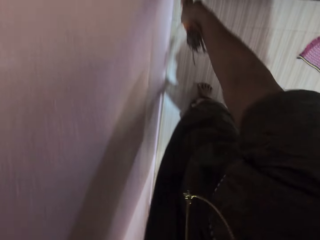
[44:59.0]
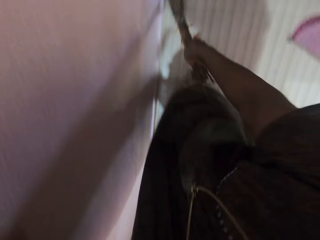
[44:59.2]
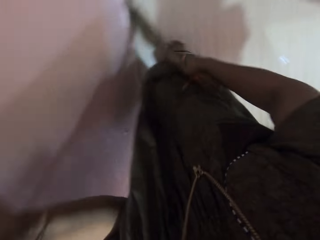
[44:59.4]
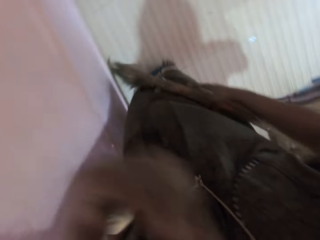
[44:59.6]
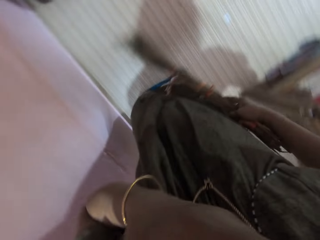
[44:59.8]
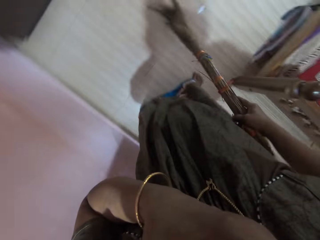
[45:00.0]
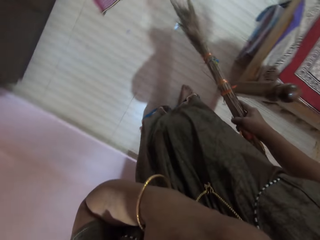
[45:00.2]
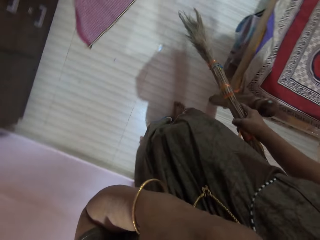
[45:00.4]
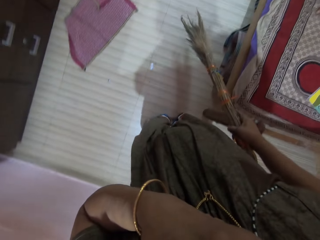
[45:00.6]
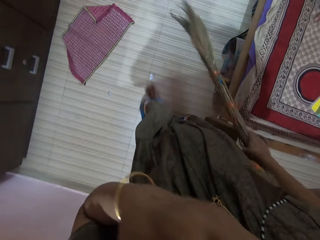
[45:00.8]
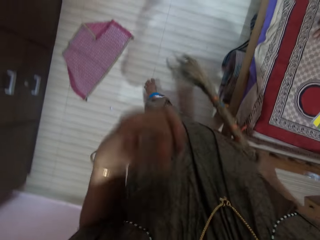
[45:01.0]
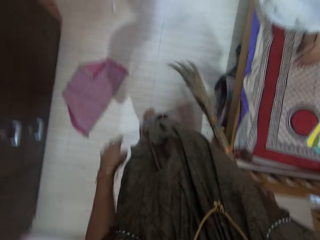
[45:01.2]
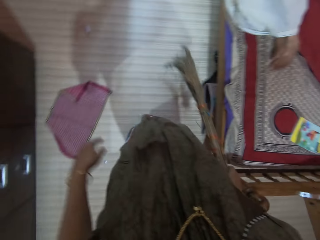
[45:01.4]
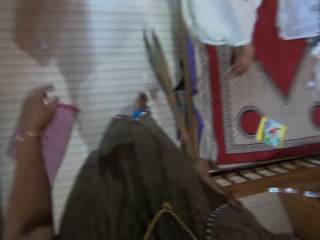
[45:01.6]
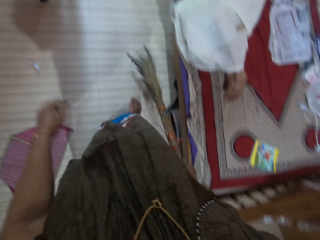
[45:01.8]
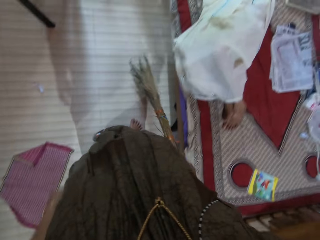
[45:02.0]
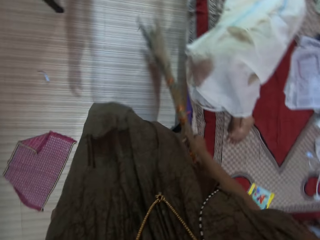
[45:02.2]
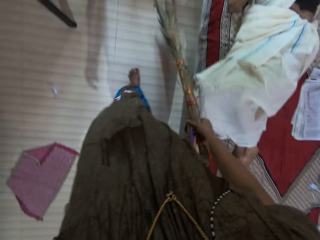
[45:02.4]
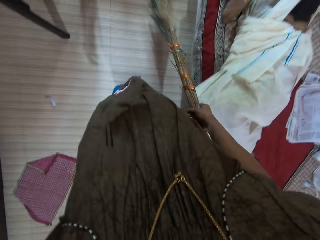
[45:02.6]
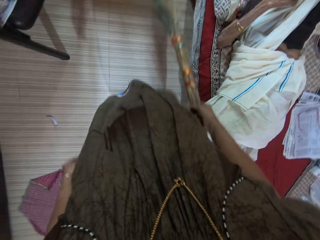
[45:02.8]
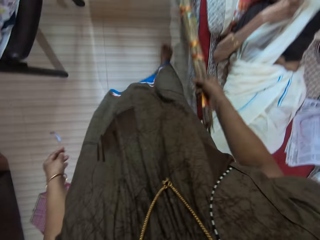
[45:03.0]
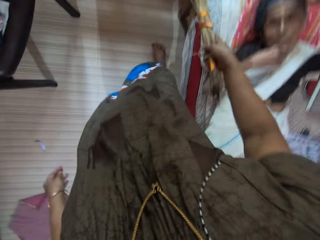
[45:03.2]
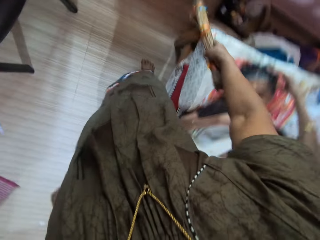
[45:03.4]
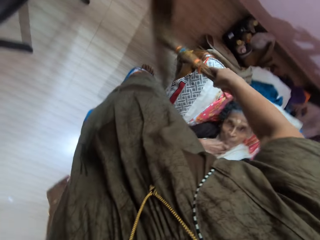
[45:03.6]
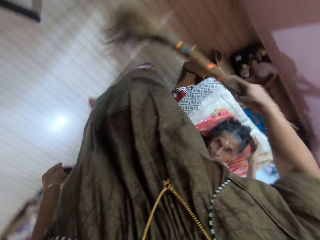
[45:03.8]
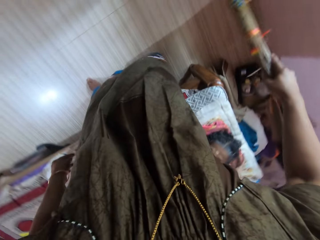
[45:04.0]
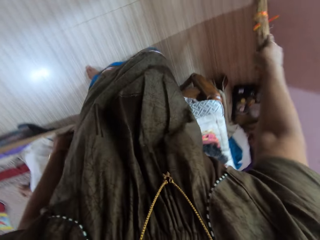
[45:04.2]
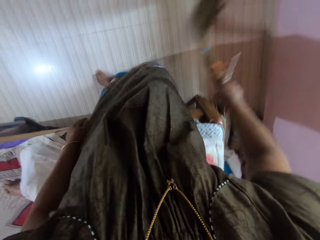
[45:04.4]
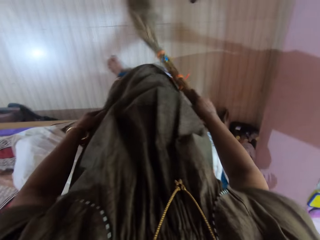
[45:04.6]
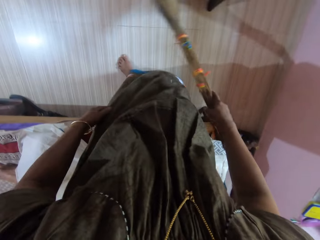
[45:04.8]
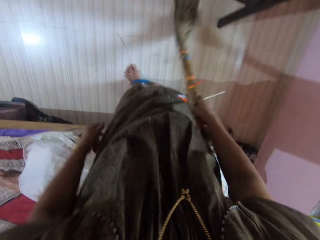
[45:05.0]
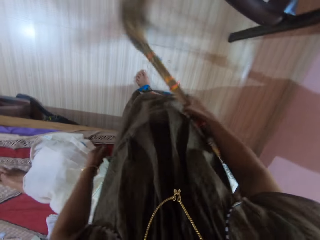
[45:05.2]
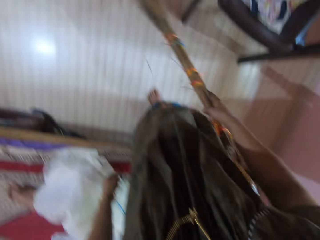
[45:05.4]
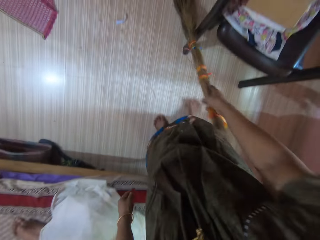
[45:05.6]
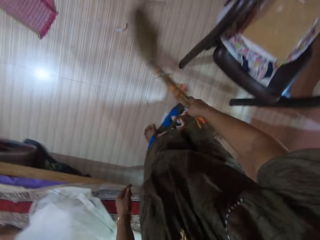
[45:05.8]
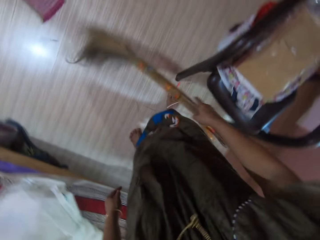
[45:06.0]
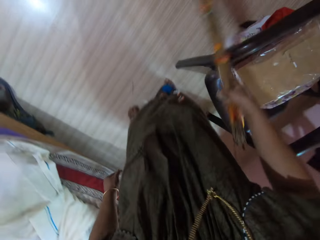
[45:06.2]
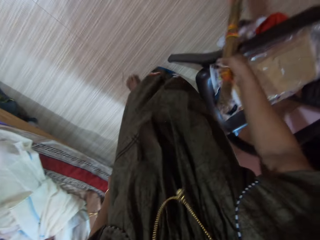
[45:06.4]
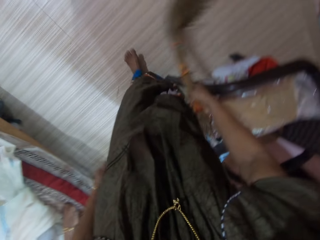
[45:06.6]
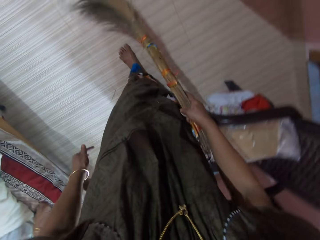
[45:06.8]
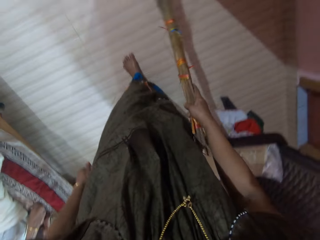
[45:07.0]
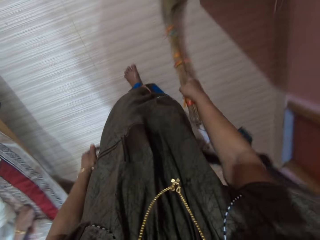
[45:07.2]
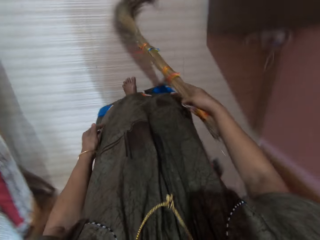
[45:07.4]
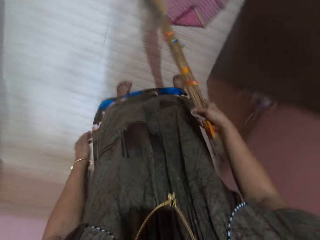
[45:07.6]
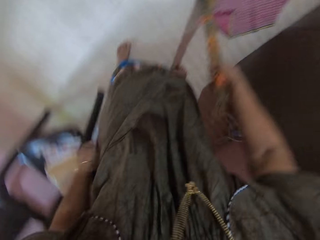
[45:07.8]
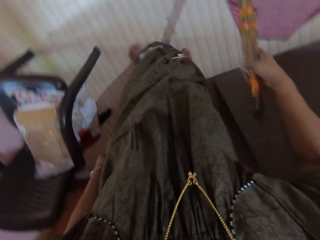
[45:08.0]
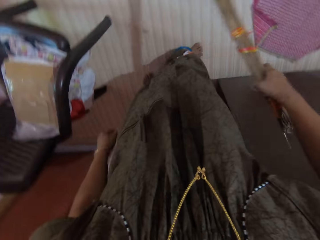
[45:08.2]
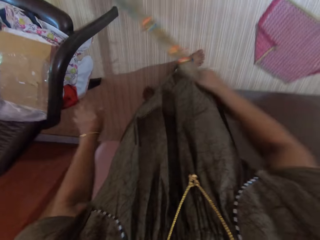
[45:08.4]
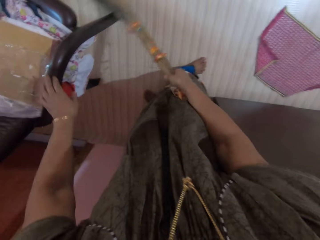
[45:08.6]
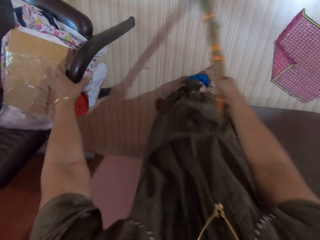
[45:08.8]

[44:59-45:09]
The camera wearer walks around. She sweeps the floor with the broom in her right hand.

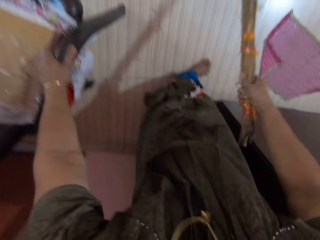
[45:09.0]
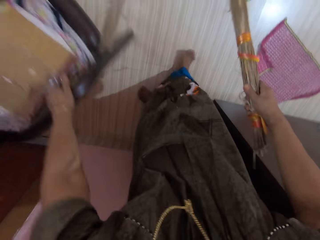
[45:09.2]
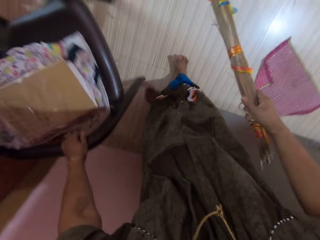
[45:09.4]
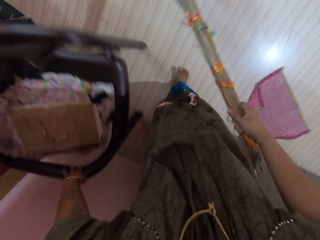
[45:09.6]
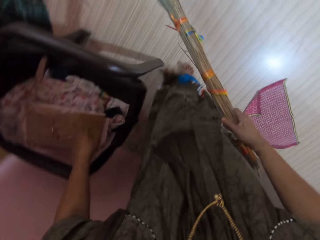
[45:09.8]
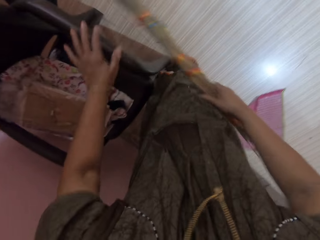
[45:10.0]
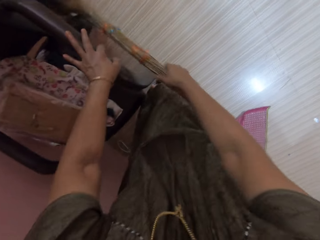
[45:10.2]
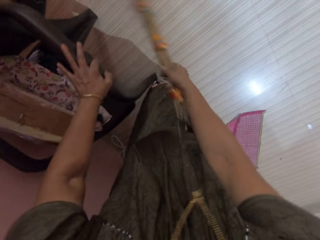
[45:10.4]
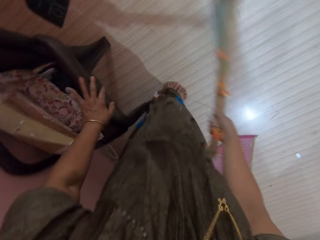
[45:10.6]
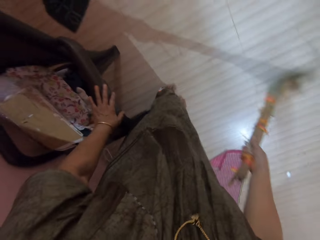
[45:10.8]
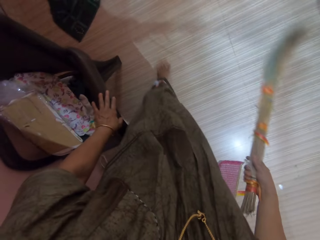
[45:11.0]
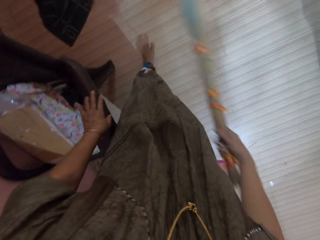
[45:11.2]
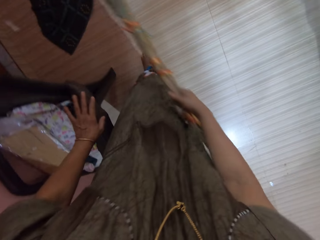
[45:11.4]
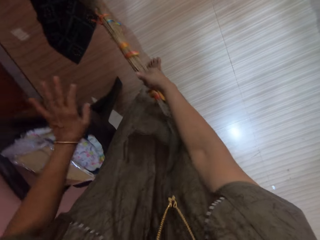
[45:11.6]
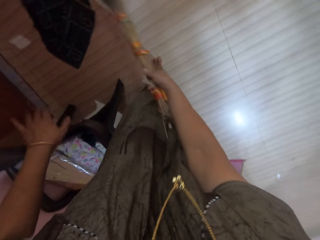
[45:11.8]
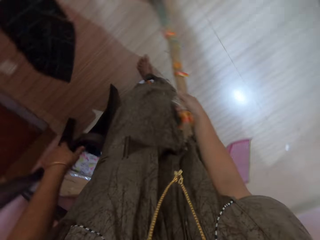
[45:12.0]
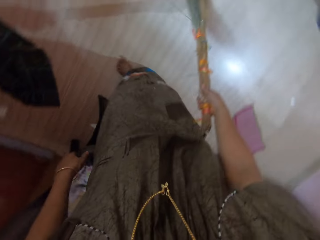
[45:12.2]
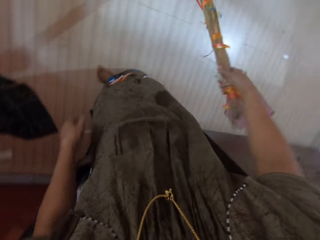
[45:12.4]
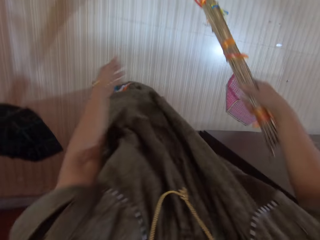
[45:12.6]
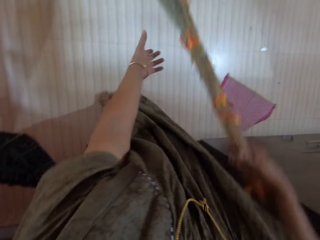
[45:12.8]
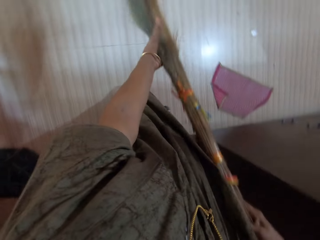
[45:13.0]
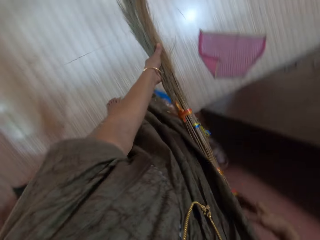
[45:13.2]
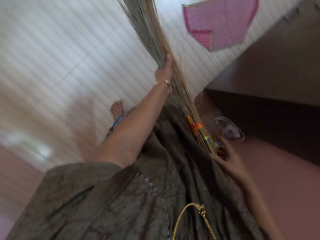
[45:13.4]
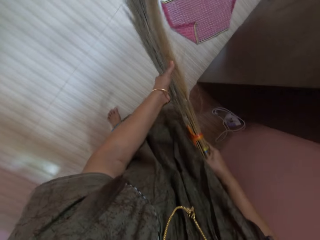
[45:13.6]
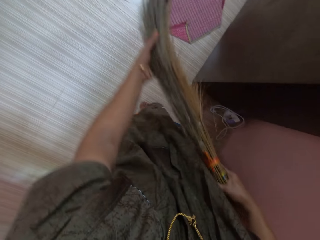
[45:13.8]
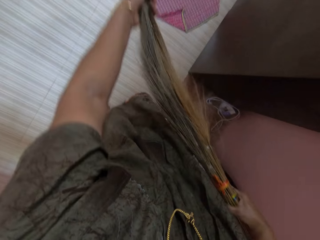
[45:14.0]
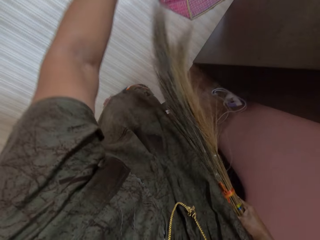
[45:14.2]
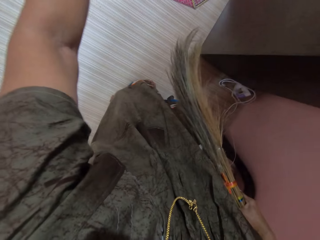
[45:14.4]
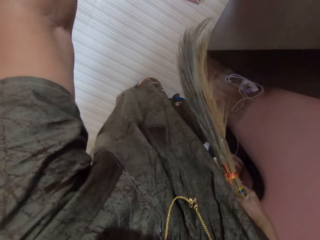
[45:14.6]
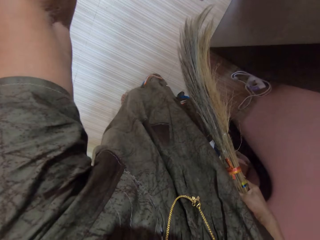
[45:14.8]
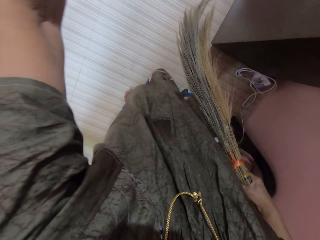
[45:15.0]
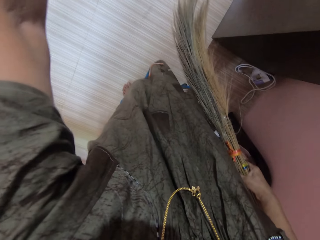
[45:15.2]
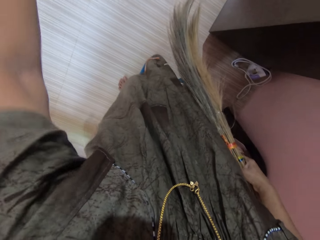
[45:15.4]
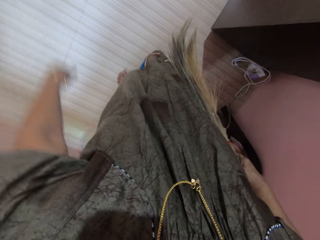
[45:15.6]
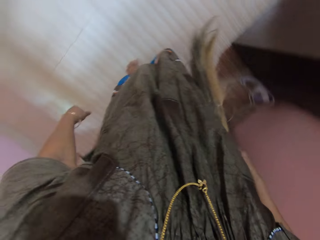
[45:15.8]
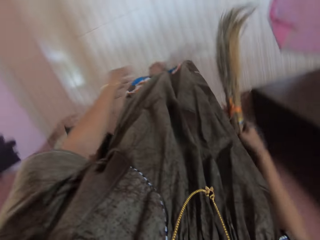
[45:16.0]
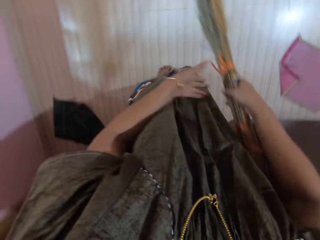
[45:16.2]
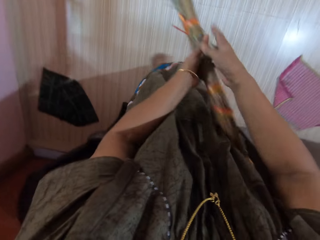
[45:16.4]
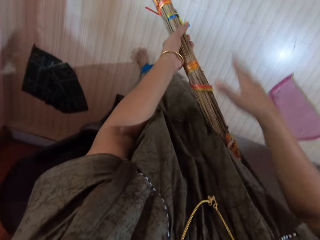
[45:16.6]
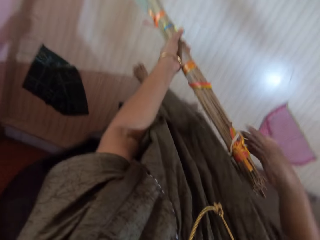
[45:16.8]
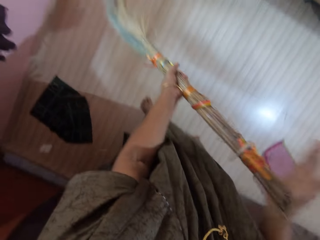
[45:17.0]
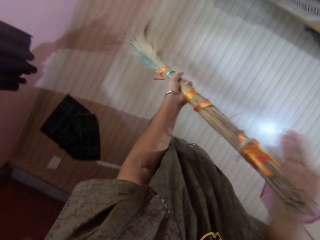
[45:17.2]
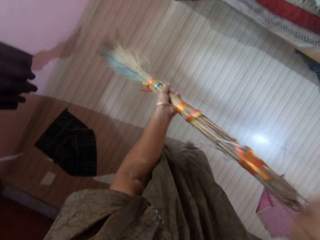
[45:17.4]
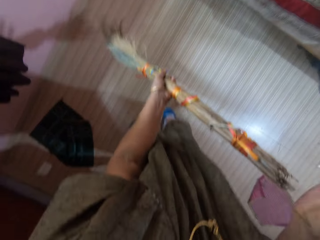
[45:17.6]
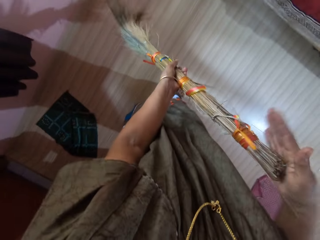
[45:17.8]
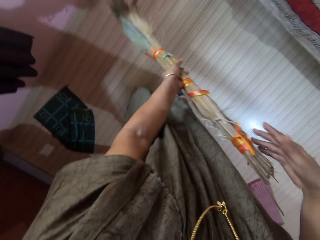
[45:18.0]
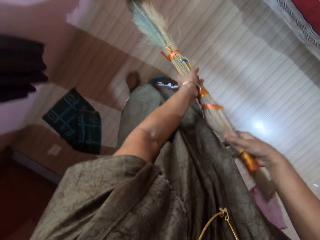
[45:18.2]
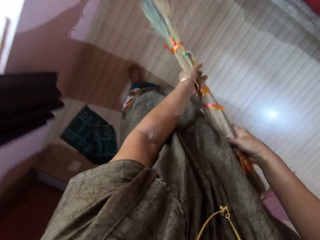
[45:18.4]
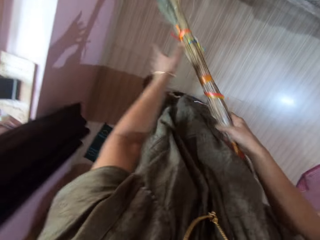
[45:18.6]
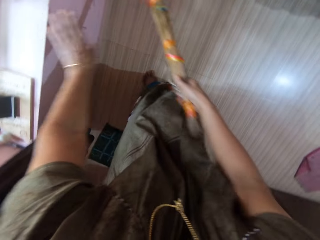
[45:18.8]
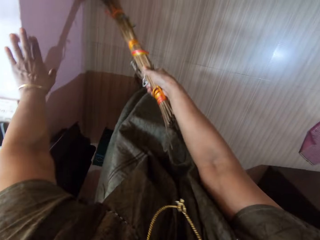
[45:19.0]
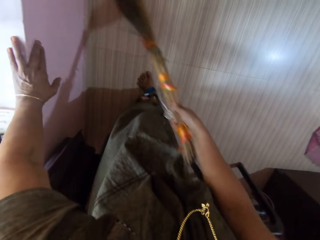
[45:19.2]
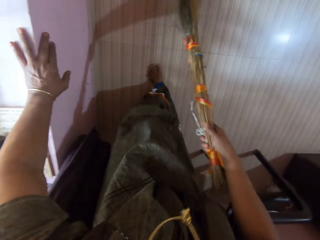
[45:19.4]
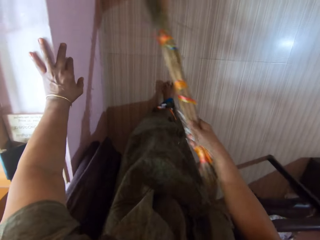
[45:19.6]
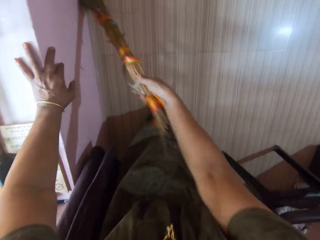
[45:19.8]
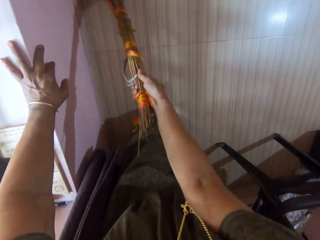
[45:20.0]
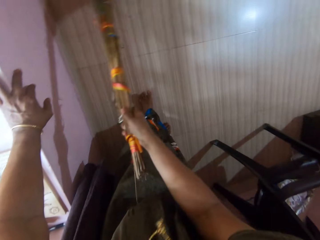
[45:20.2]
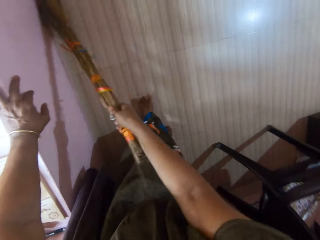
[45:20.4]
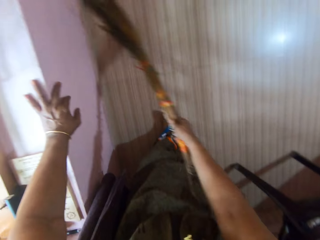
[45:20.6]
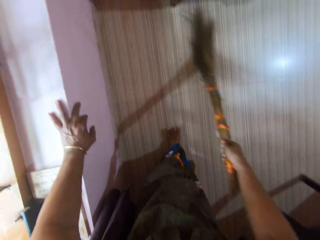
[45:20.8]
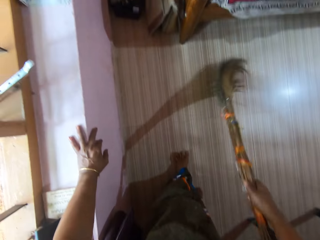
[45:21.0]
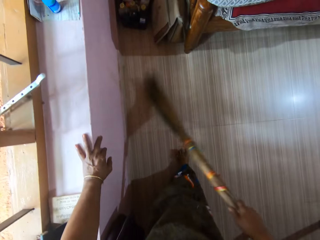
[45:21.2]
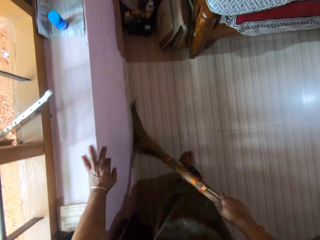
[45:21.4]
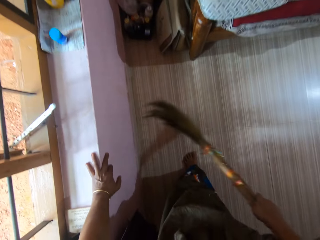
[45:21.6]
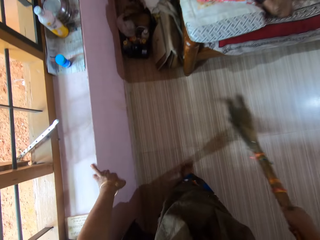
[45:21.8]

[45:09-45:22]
The camera wearer drags the plastic chair or seat with her left hand. She puts her hands on the seat and removes the hand from the seat. She holds the broom with both hands. She removes dirt from the broom. She holds the broom with her left hand. She passes the broom to her left hand. She adjusts the broom. She pats the broom with her right hand. She passes the broom to her right hand. She sweeps the floor with the broom in her right hand. She places her left hand on a window sill.
